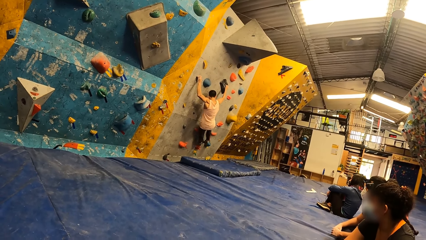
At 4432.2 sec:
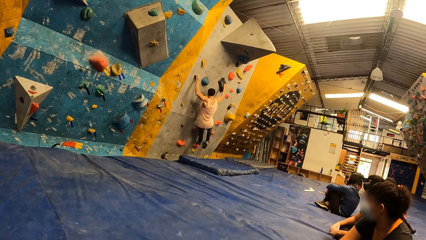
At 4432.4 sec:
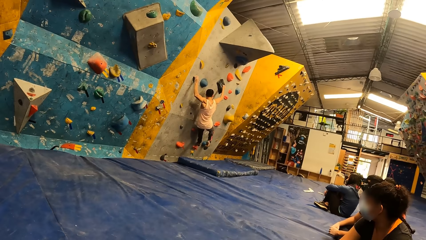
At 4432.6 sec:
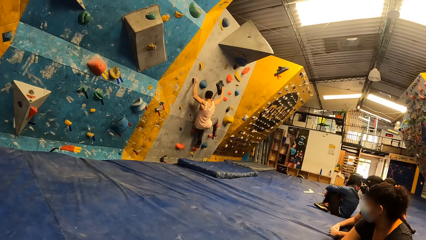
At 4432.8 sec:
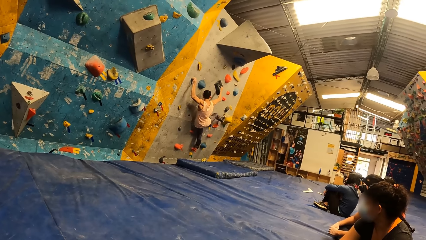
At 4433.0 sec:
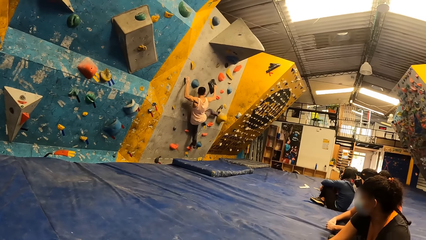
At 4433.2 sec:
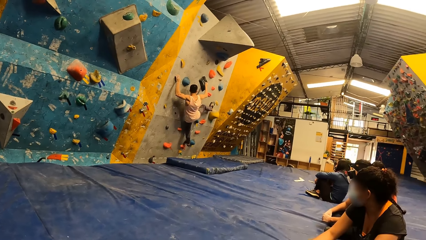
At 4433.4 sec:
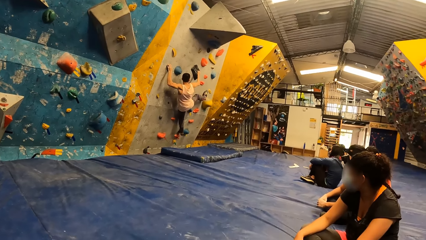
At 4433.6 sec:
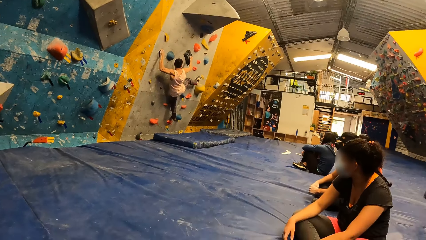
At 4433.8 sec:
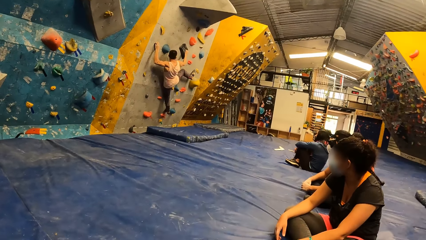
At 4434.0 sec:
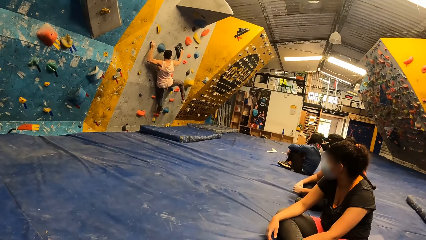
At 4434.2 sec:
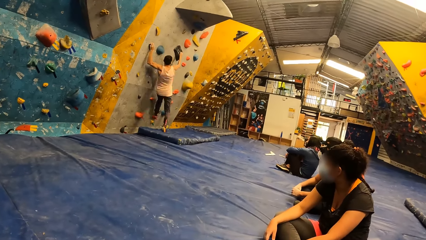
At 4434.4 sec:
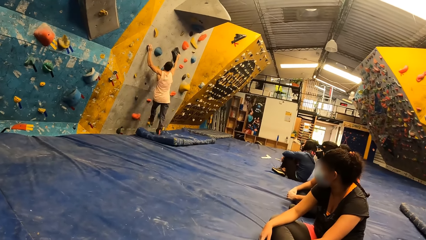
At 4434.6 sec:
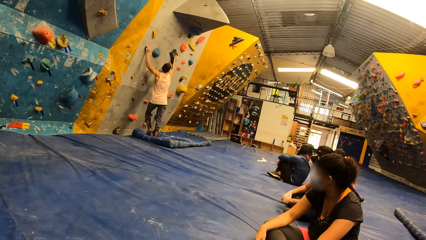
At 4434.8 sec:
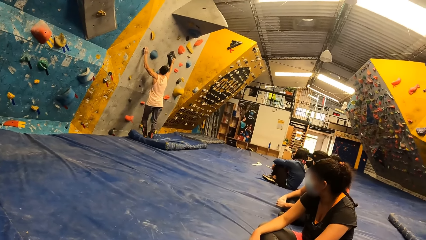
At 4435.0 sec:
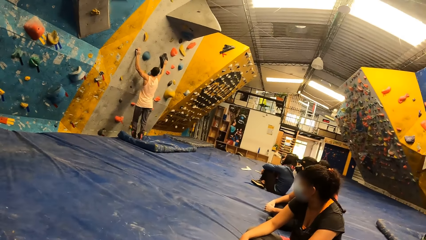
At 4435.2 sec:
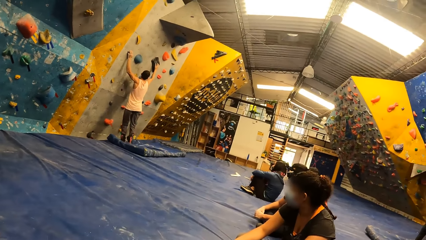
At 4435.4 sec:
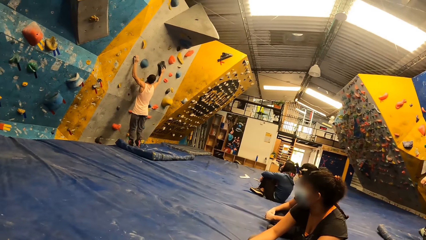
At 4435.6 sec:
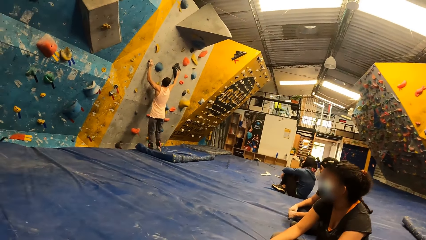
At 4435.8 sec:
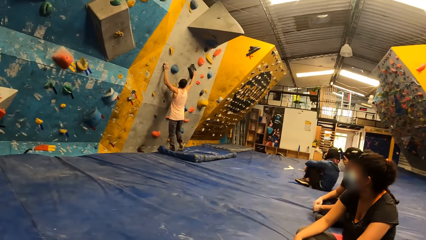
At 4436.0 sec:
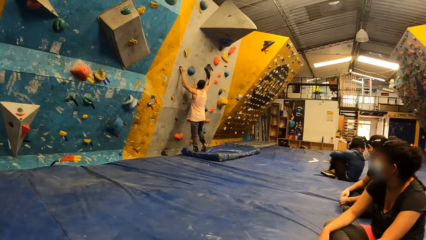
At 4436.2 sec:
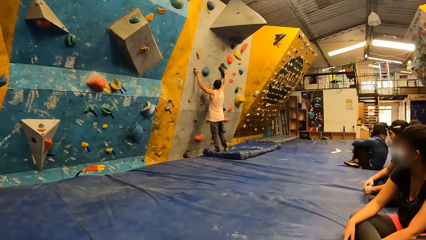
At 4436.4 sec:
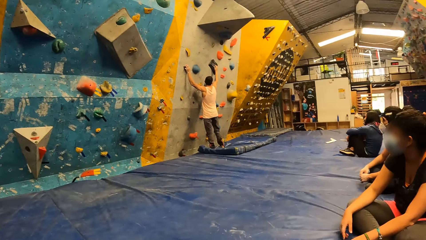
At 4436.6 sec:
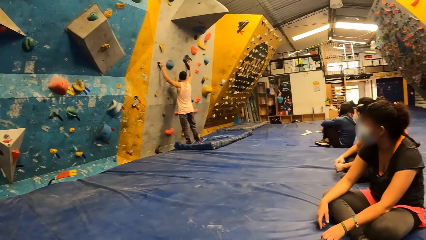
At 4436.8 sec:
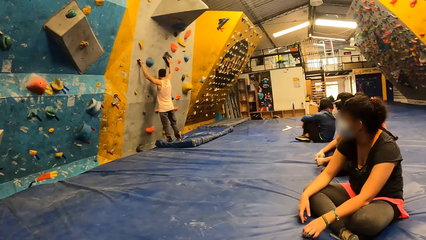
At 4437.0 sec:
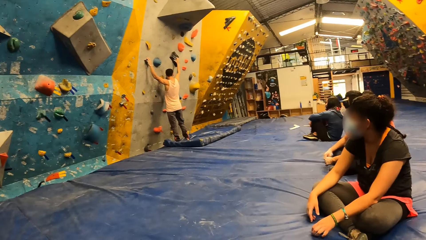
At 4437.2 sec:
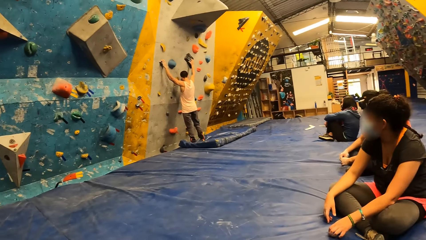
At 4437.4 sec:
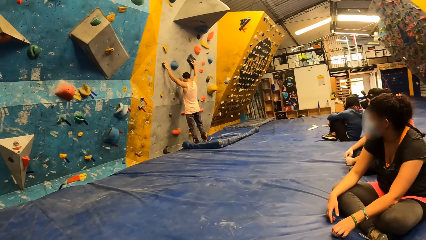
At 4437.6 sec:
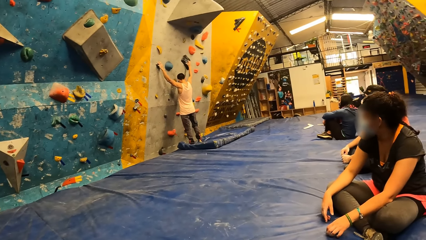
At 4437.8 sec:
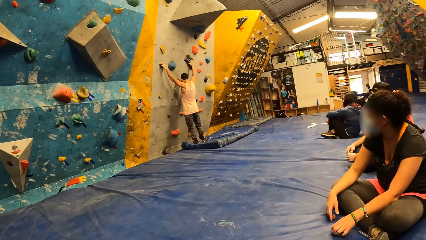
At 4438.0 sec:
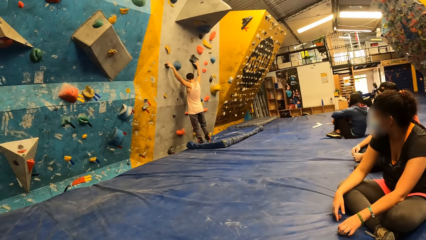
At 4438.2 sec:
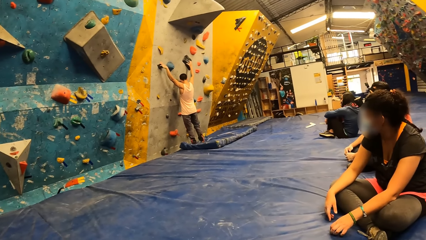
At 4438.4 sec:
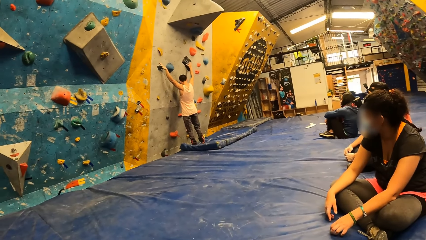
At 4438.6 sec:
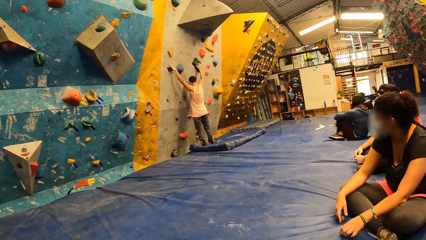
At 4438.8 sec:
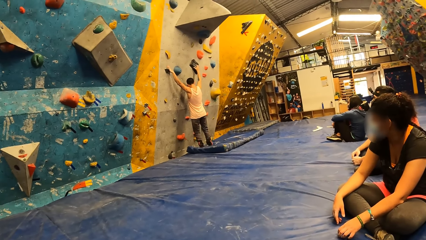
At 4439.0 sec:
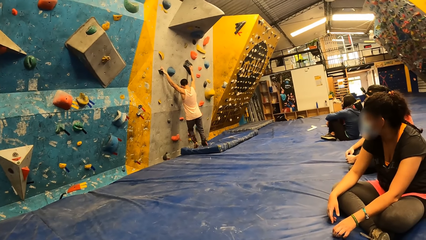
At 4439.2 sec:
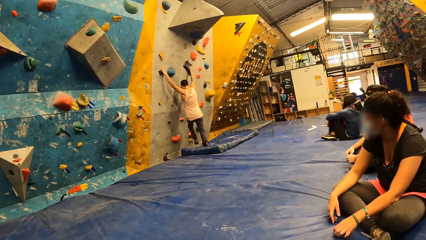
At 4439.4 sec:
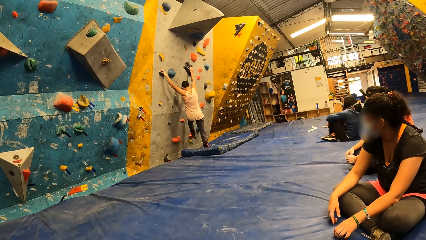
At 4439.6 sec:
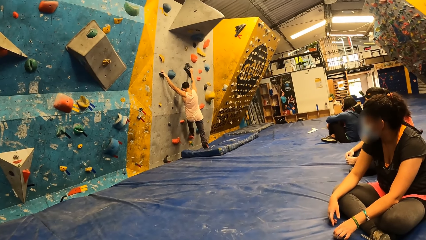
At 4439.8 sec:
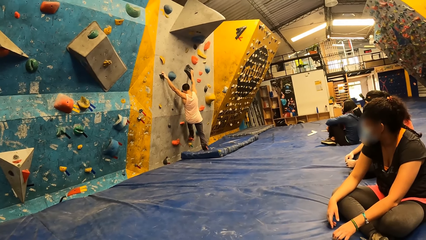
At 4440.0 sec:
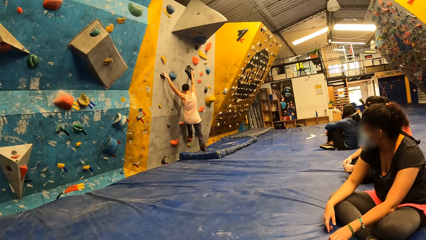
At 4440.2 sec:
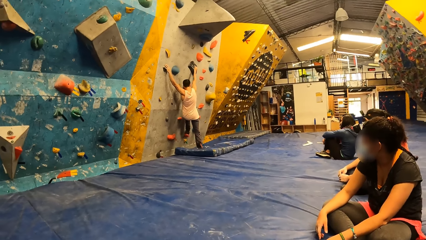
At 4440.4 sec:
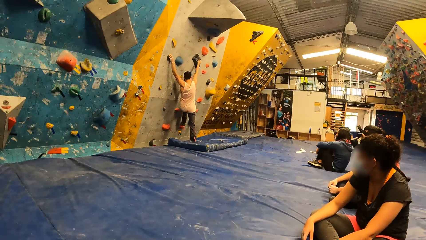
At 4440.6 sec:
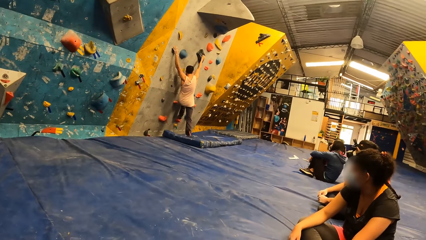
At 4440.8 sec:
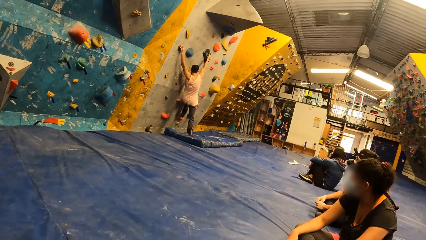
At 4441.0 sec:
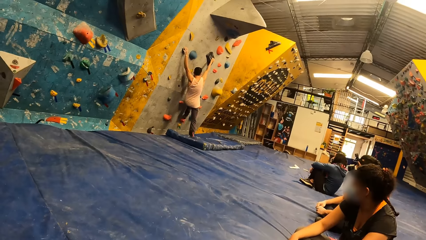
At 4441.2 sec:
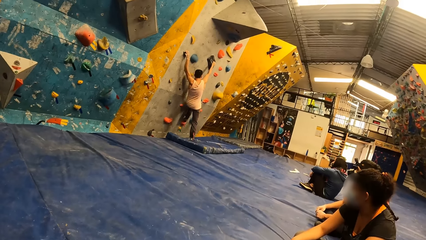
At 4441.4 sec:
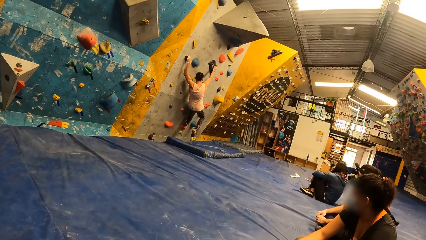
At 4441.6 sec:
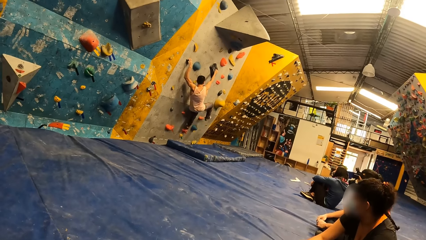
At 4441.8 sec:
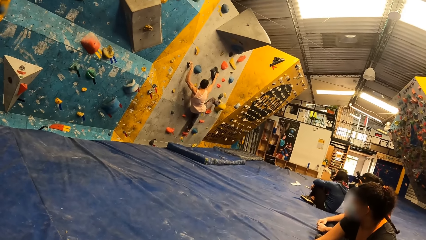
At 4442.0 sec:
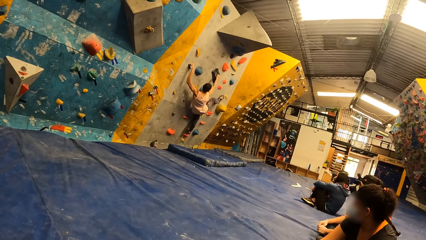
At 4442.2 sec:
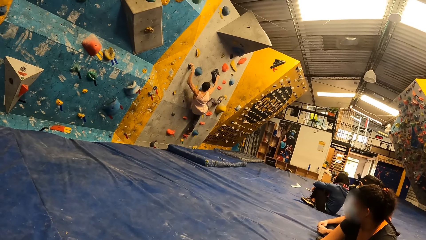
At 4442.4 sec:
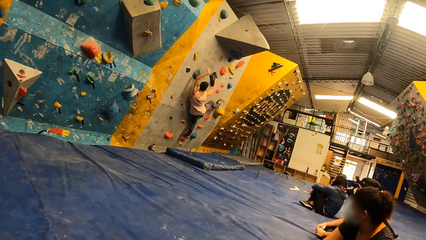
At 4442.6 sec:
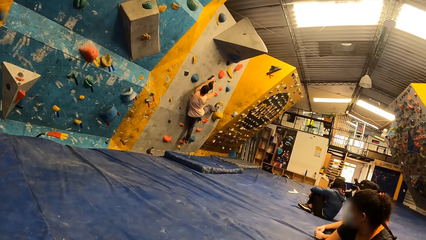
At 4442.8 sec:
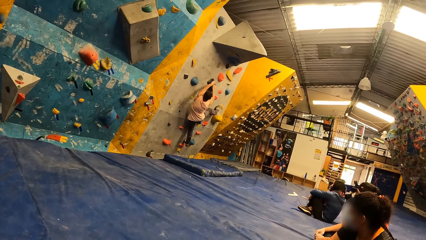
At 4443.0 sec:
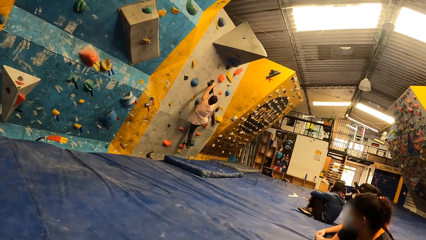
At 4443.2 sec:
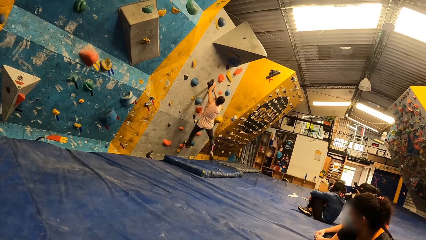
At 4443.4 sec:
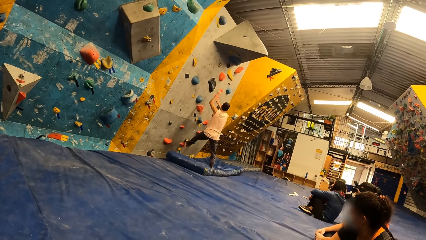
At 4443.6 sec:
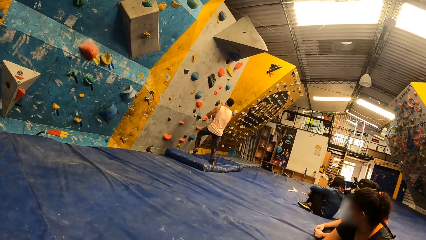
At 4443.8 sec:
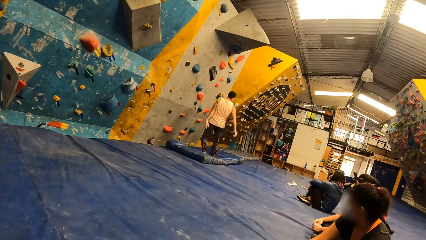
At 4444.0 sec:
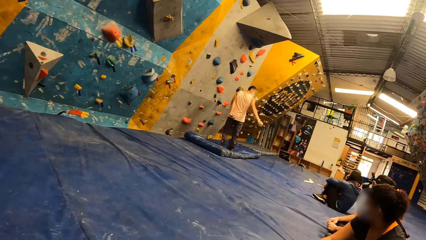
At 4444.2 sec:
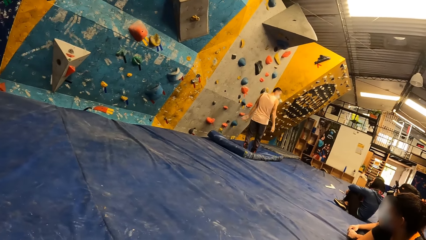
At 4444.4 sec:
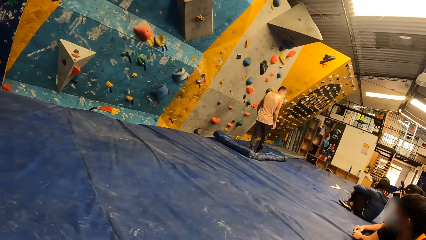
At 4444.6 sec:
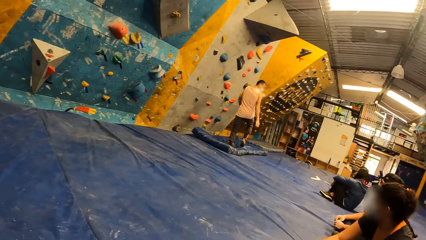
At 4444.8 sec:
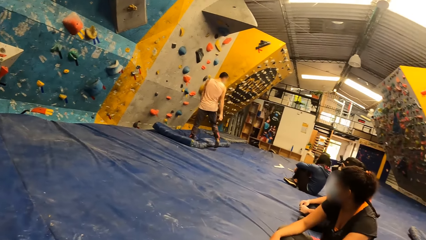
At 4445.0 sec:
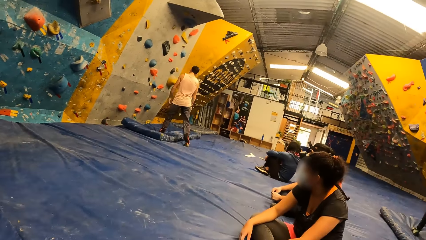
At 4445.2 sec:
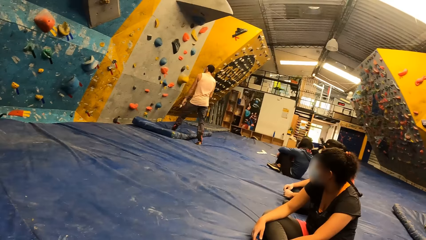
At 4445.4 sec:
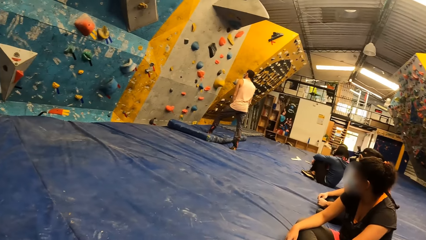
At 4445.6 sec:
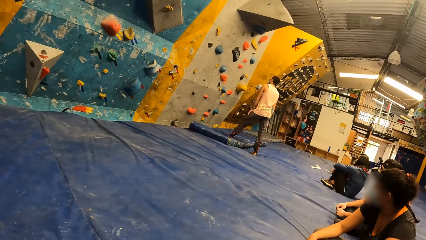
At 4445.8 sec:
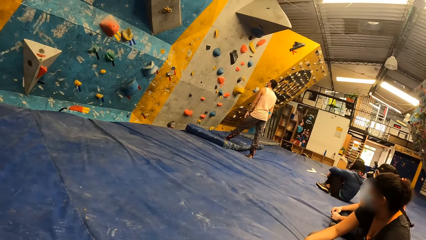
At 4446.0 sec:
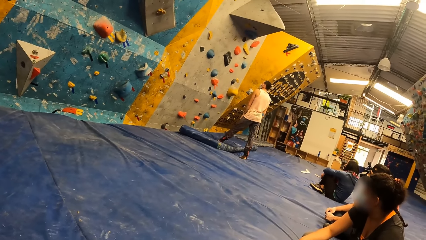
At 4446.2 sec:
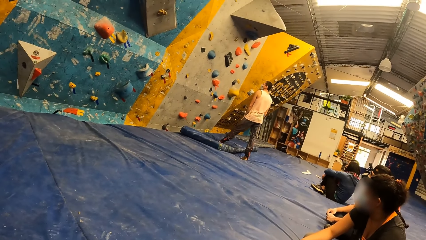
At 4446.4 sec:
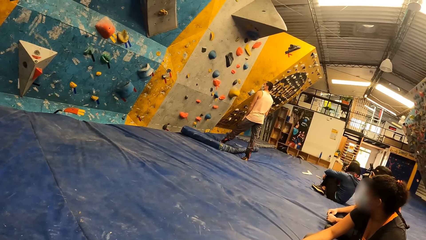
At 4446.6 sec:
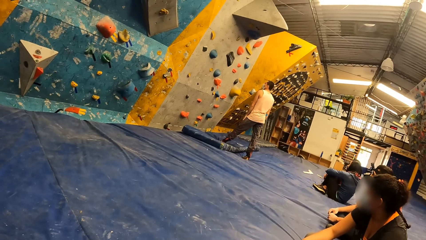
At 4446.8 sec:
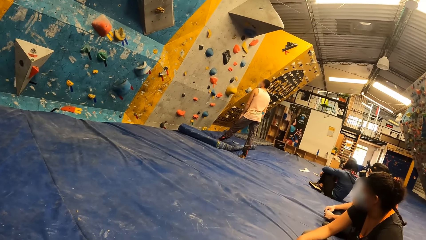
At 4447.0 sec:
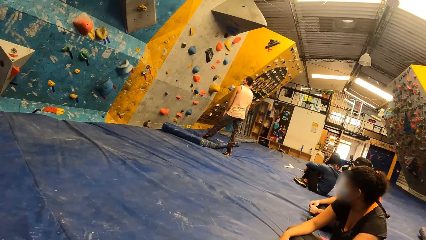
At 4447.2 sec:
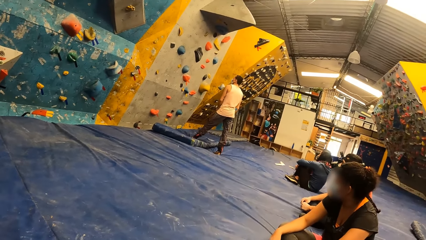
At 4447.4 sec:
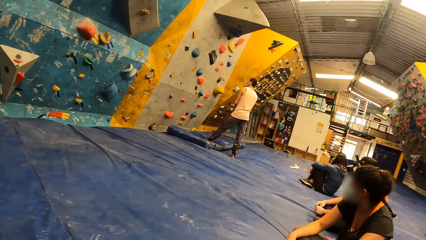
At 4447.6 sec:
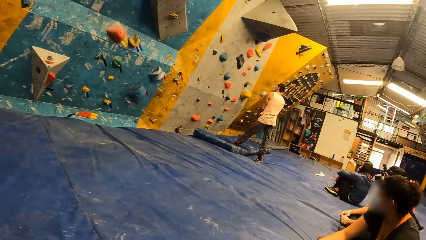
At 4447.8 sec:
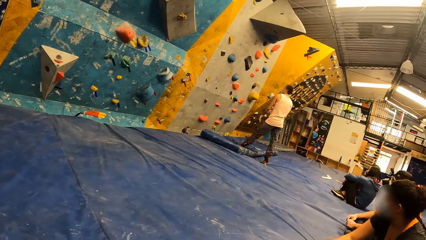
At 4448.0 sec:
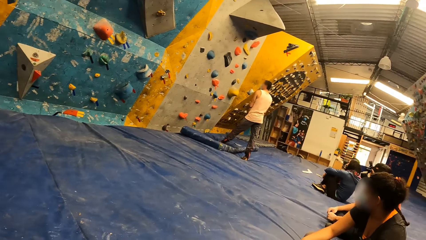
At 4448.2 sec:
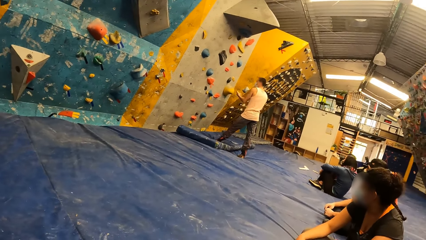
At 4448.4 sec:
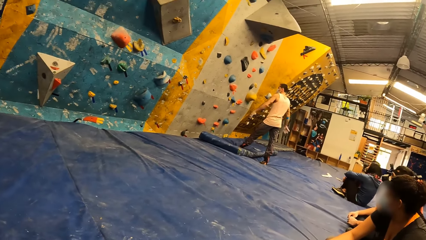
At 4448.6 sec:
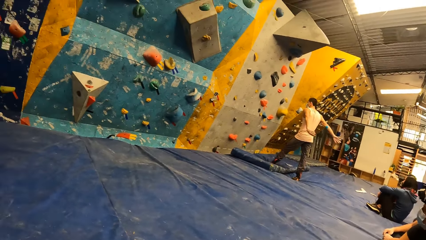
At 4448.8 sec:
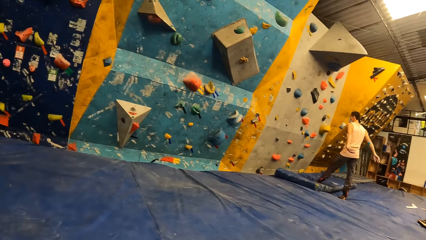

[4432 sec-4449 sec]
The camera wearer looks around. A person climbs on the holds on the wall and jumps on the floor. The camera wearer looks around.
